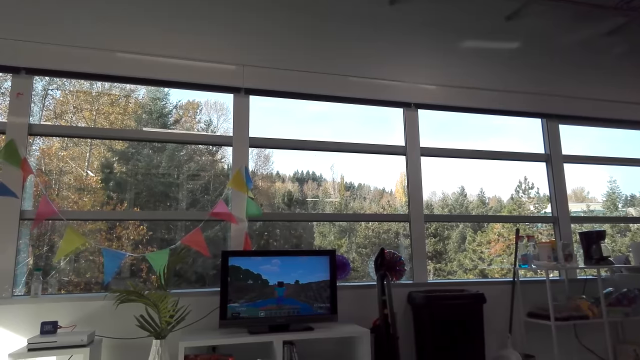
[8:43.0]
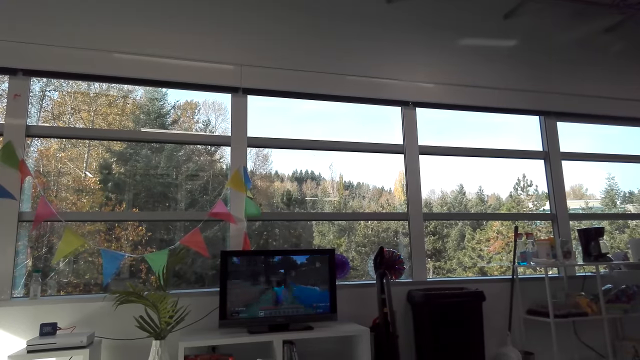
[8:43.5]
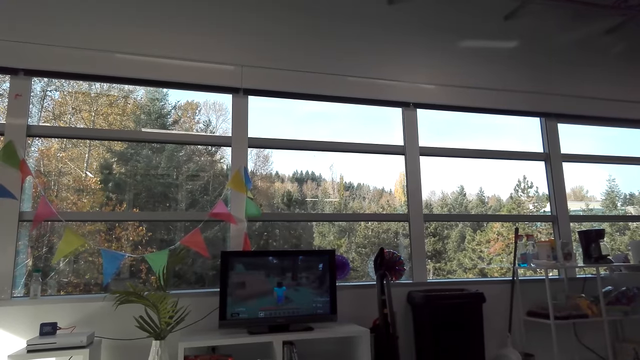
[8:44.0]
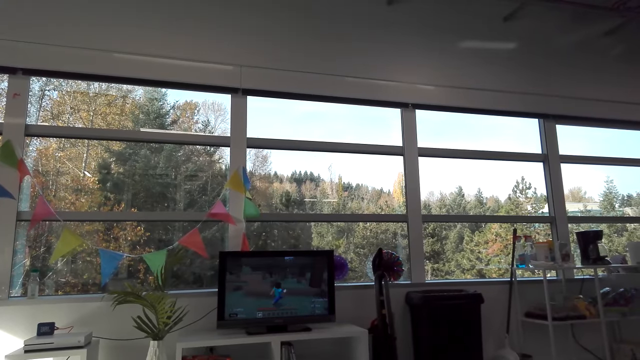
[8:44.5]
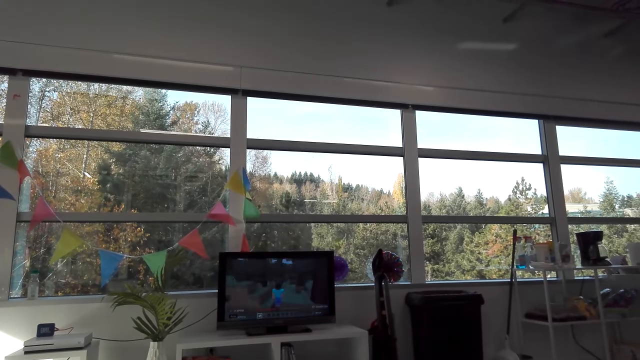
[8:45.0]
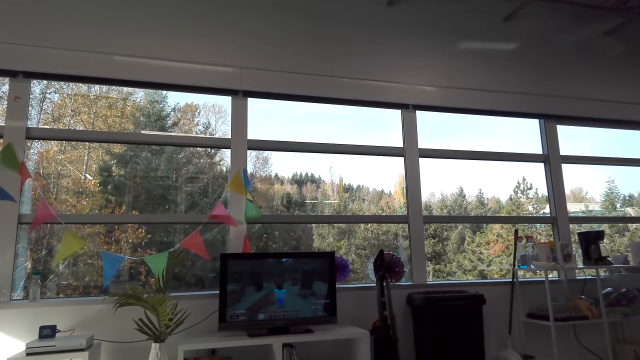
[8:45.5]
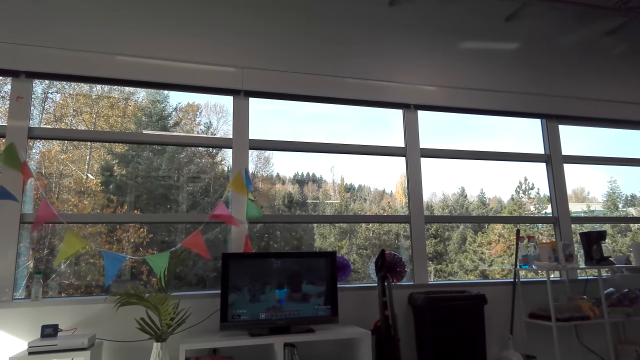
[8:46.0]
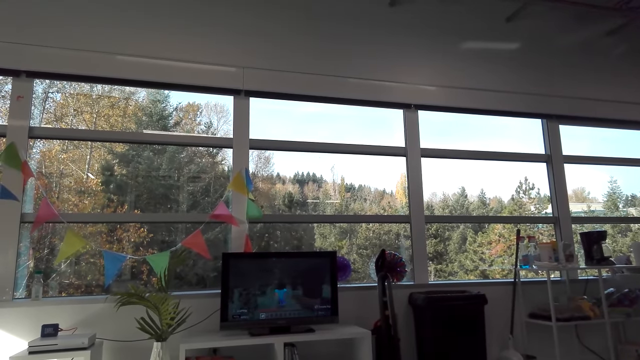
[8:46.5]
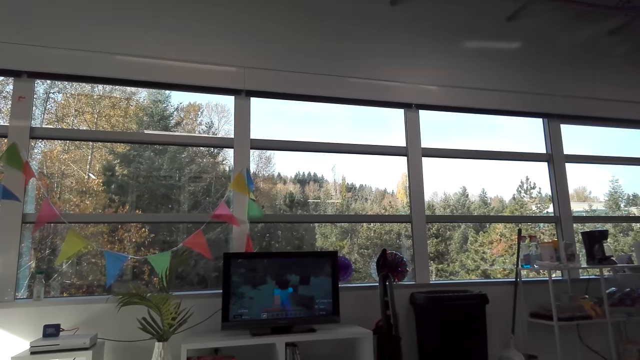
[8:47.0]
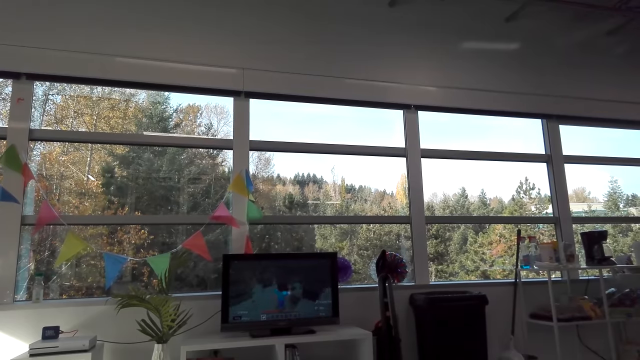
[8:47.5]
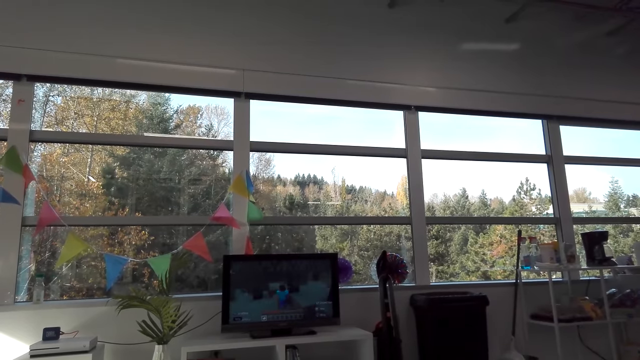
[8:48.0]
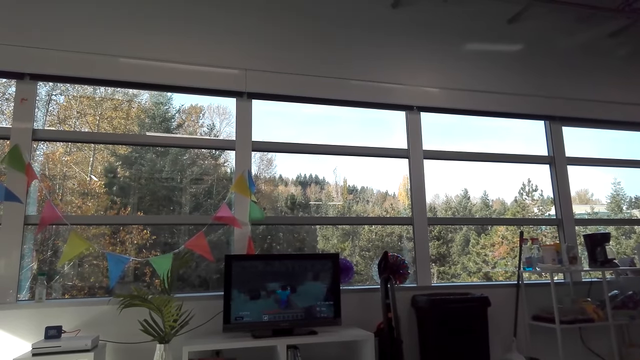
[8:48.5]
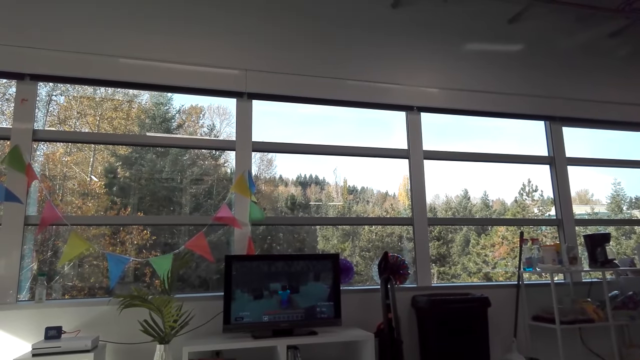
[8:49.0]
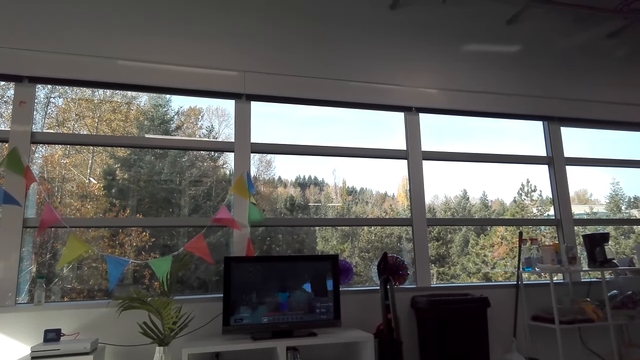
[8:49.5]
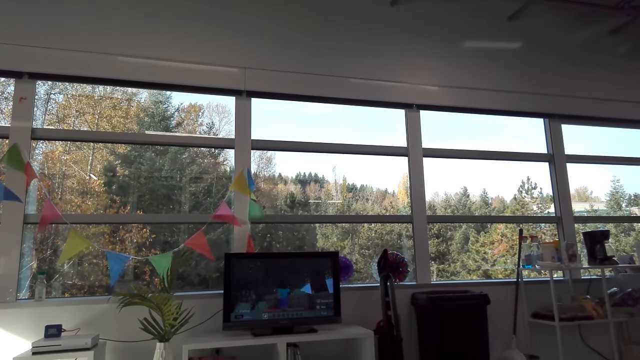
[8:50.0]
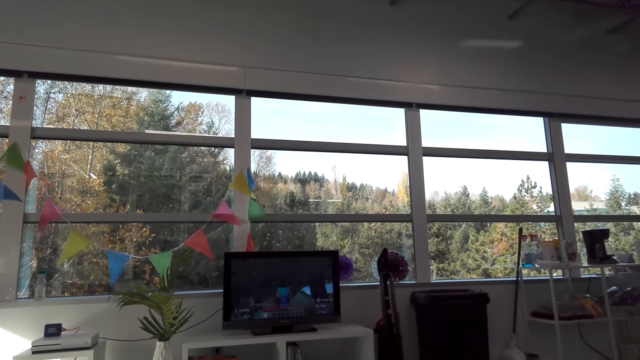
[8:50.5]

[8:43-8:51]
The camera wearer talks. They look at a television.

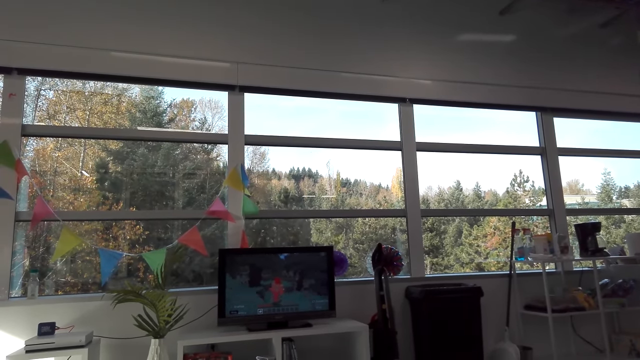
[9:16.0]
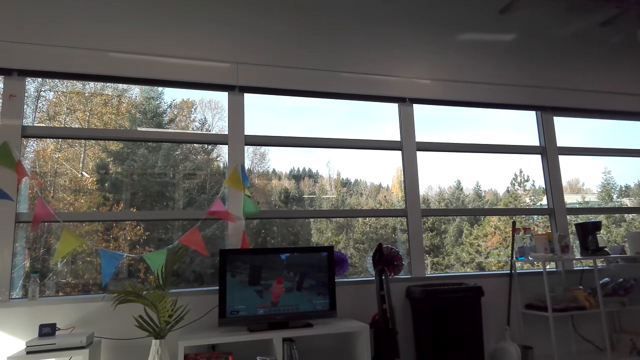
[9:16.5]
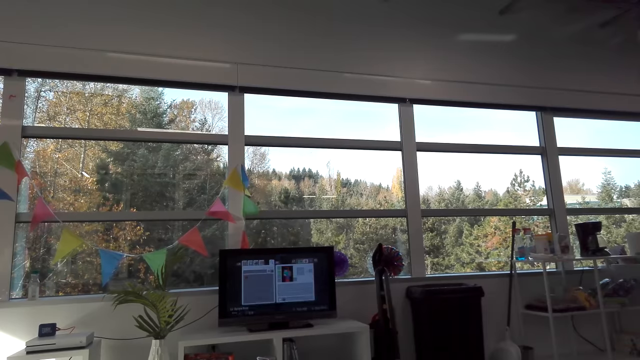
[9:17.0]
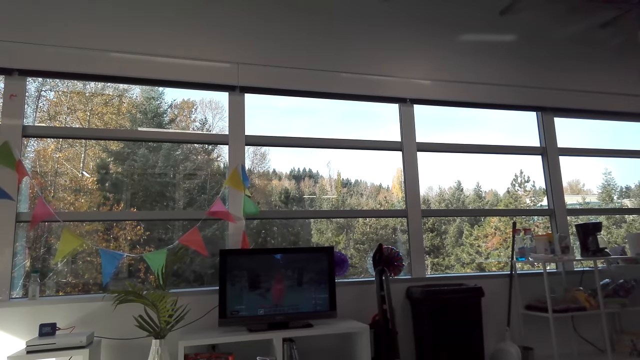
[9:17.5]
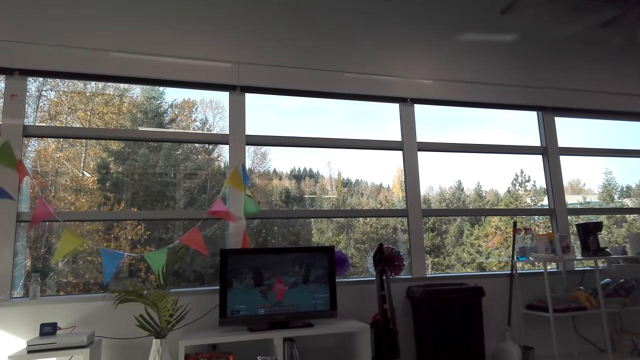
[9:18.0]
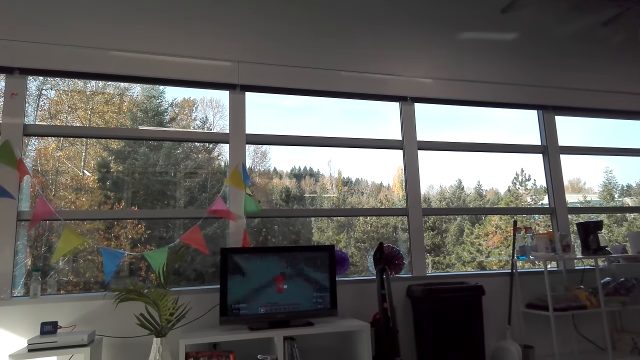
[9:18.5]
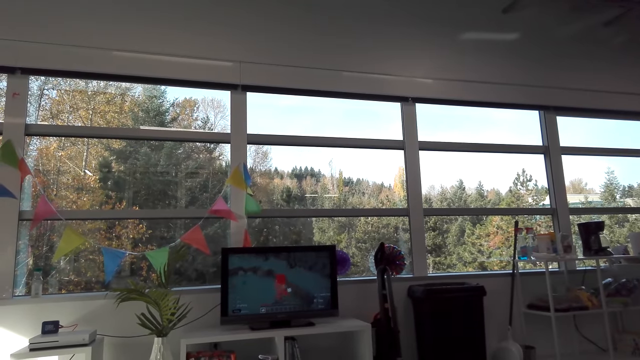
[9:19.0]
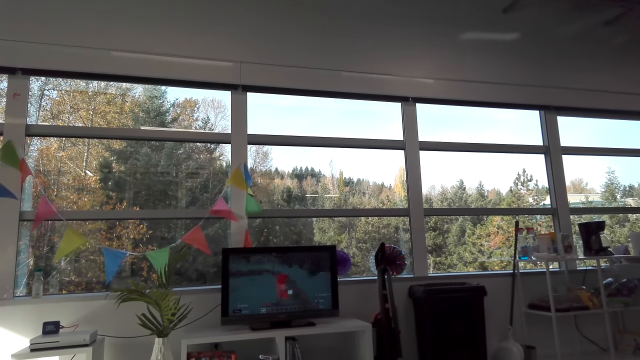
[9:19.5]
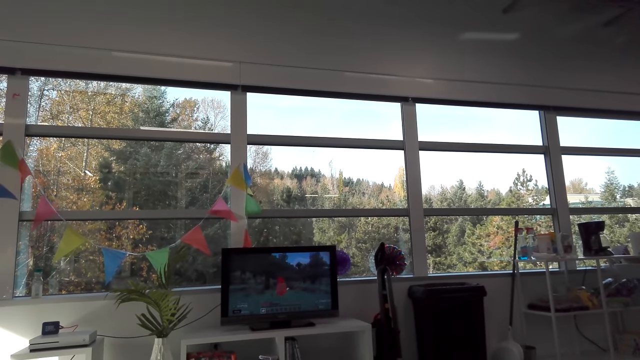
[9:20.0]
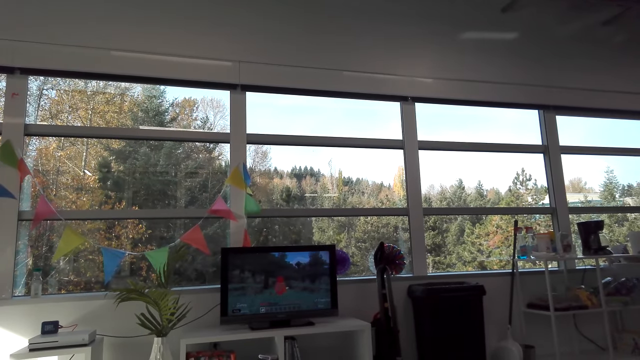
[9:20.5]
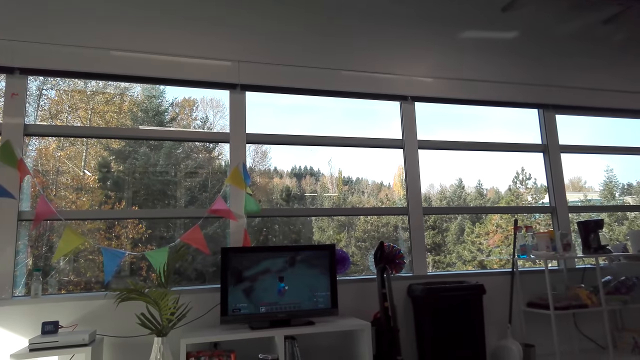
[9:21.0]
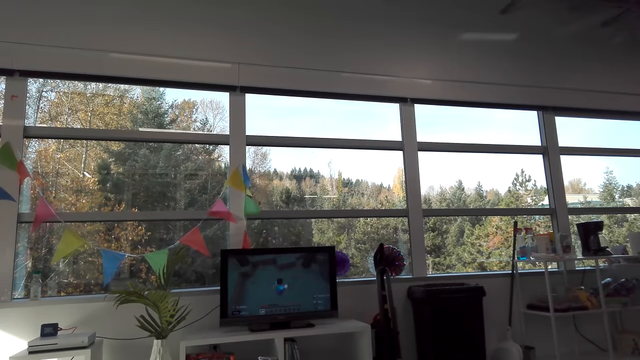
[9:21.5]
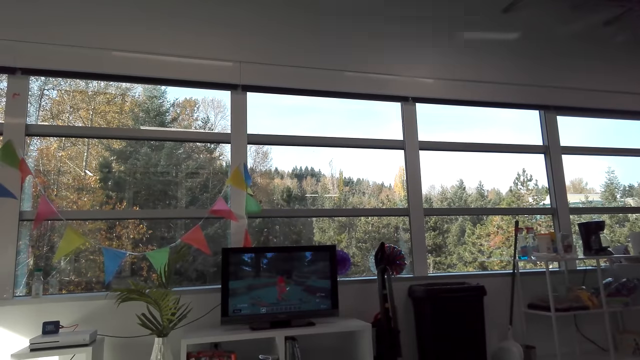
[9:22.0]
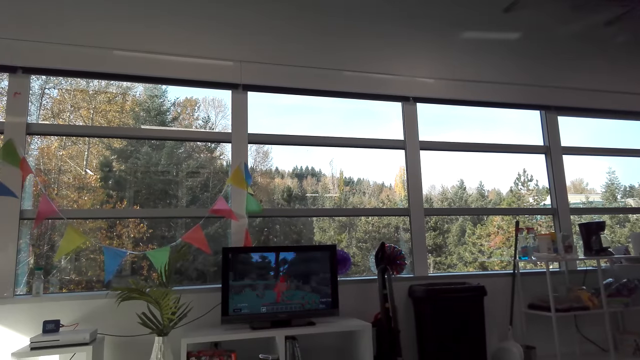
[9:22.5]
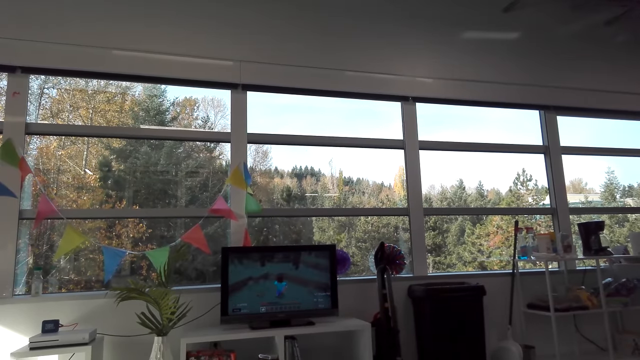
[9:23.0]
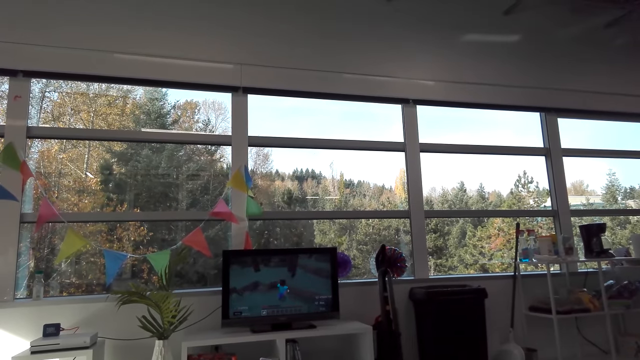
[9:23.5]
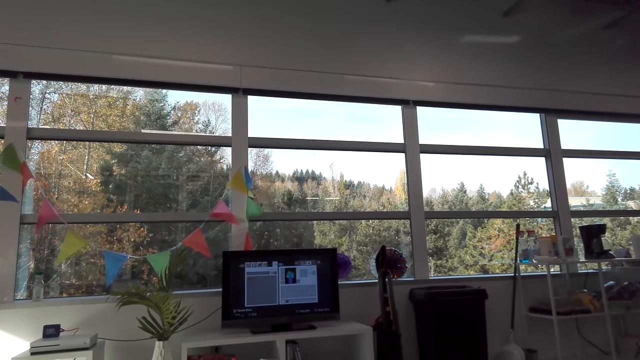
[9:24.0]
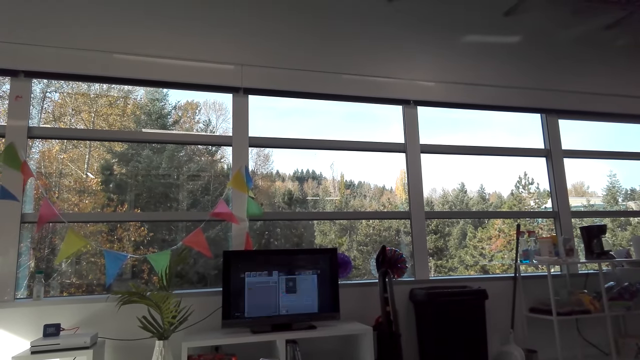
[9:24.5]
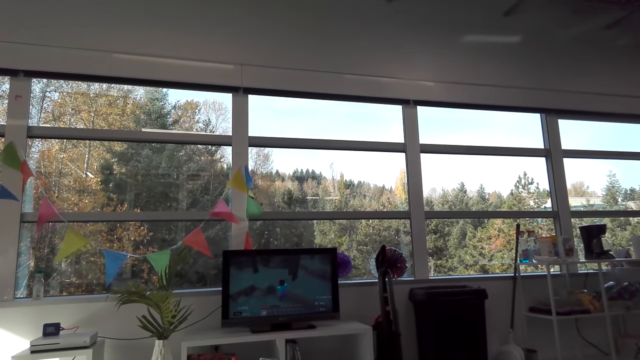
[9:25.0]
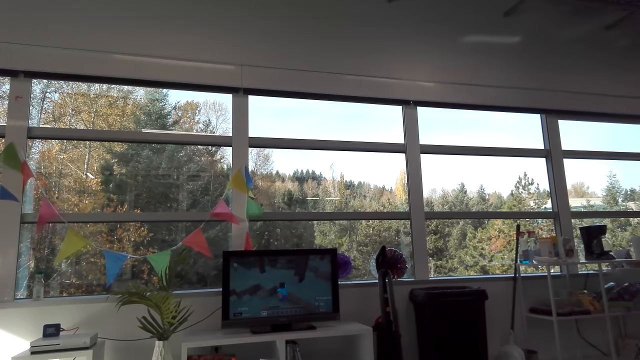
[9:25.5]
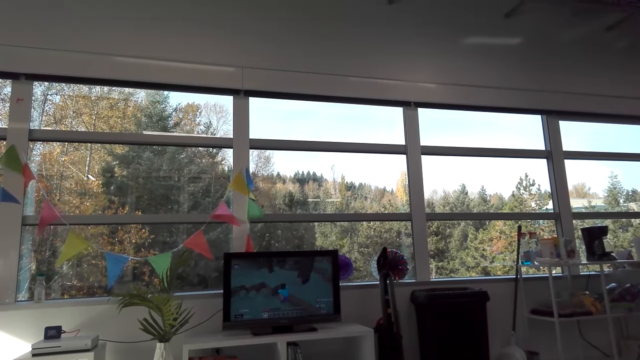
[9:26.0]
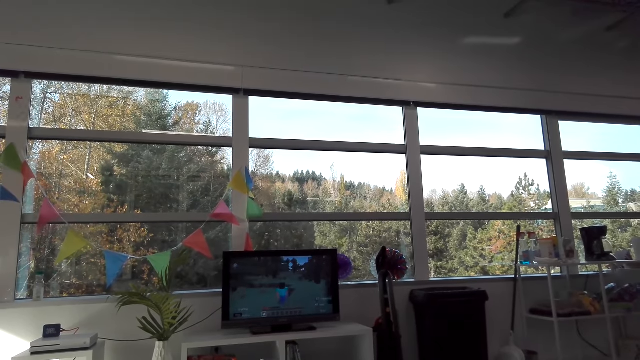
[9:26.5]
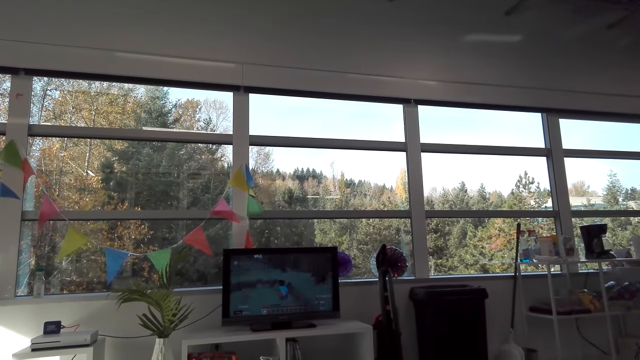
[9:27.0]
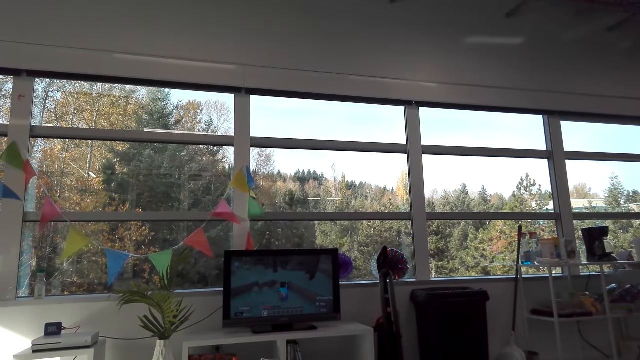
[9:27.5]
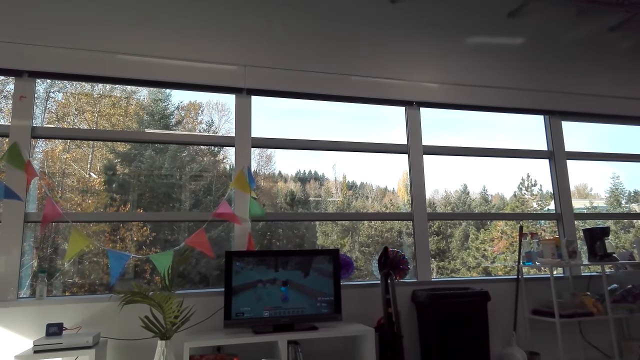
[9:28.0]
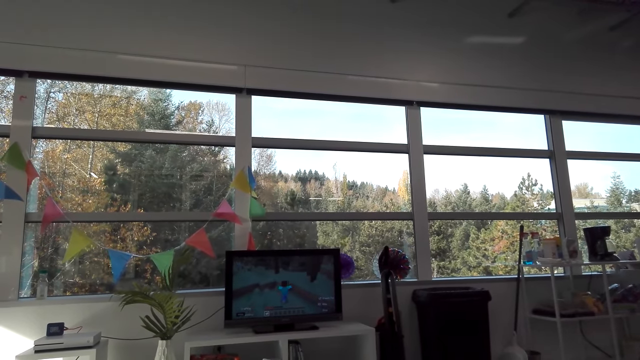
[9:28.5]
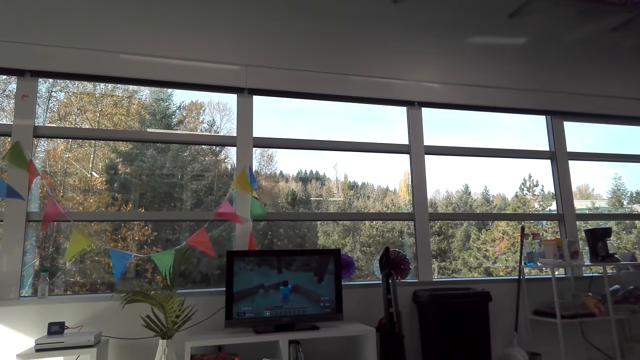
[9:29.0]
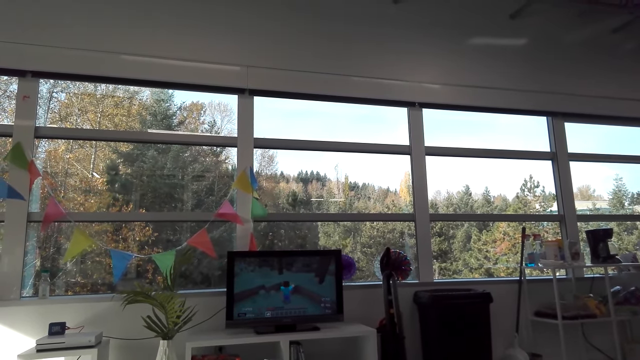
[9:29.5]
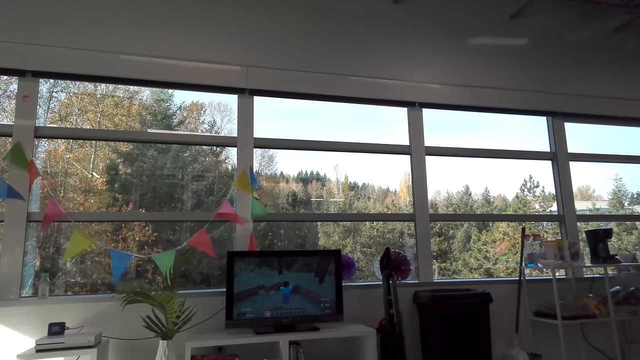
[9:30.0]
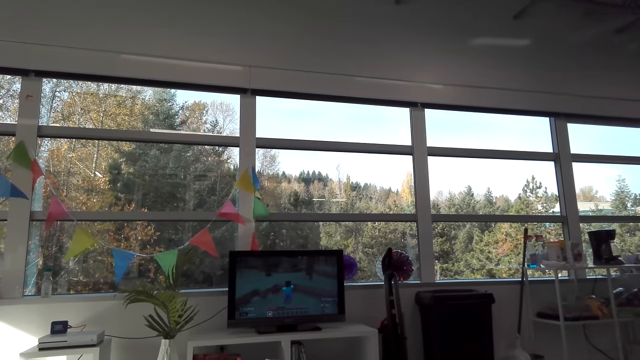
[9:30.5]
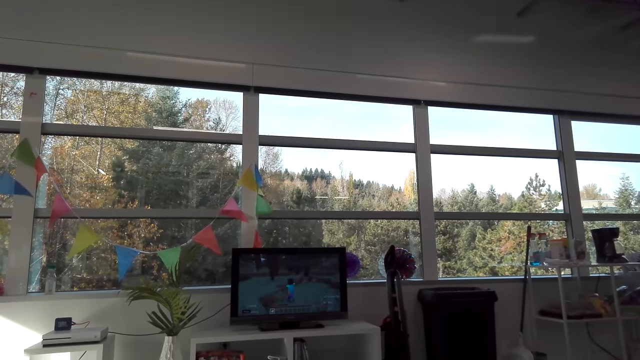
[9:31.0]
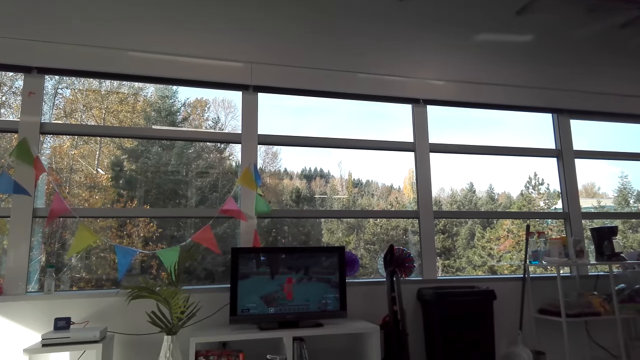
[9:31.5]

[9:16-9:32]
The camera wearer looks at a television. They talk. They look at the television. They talk.
